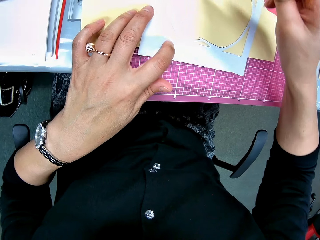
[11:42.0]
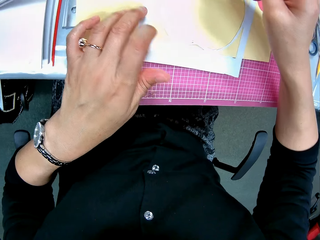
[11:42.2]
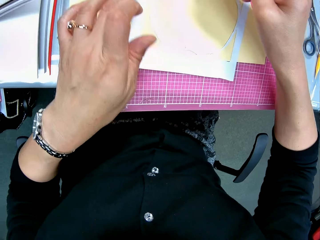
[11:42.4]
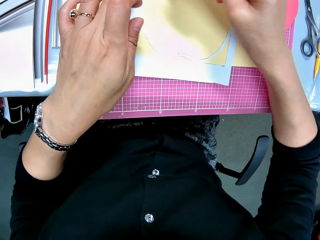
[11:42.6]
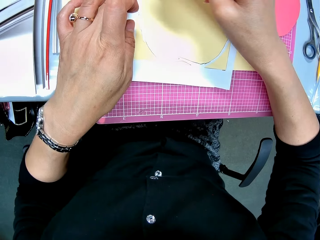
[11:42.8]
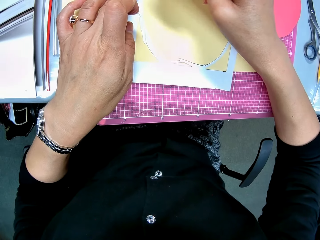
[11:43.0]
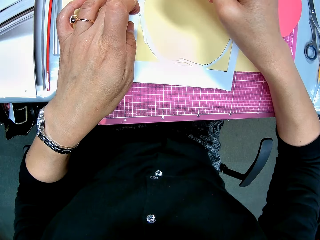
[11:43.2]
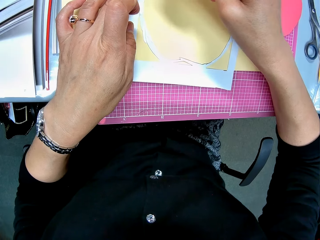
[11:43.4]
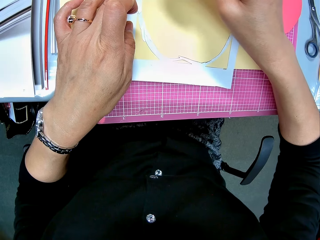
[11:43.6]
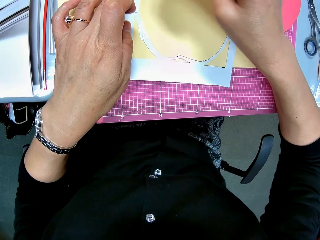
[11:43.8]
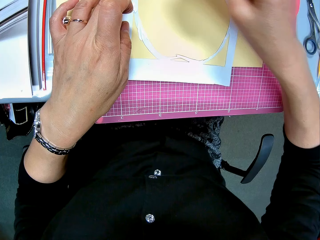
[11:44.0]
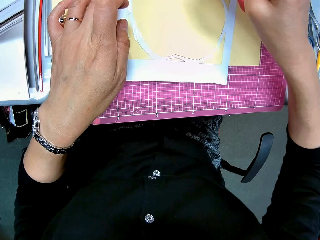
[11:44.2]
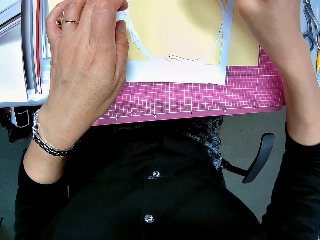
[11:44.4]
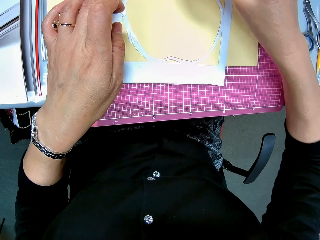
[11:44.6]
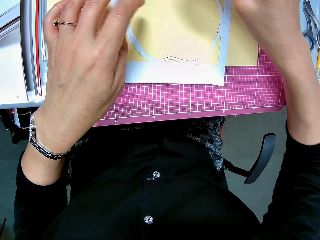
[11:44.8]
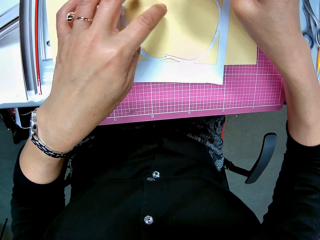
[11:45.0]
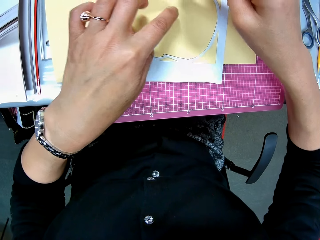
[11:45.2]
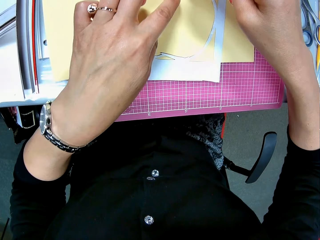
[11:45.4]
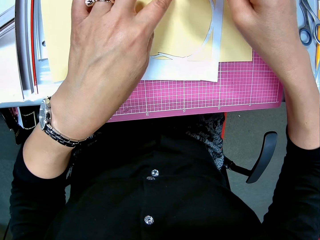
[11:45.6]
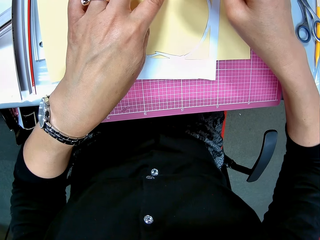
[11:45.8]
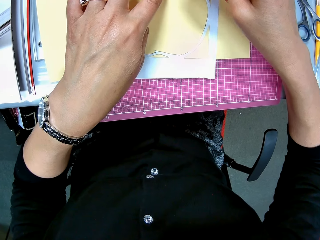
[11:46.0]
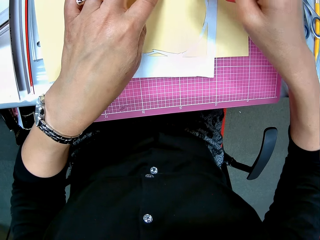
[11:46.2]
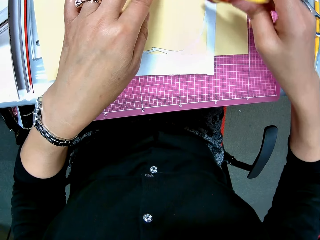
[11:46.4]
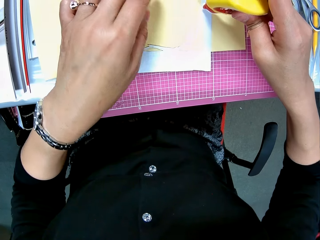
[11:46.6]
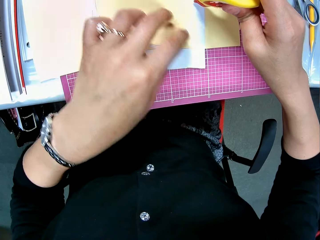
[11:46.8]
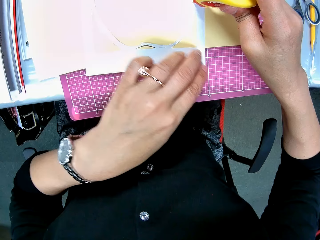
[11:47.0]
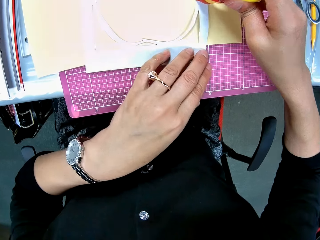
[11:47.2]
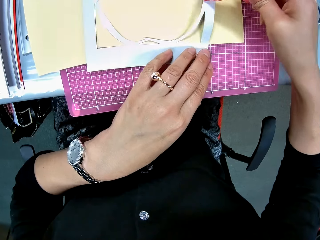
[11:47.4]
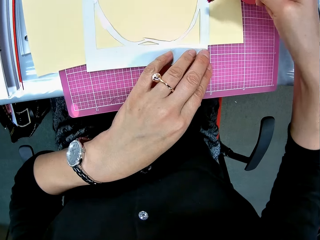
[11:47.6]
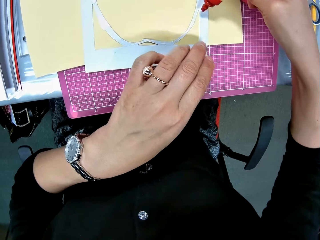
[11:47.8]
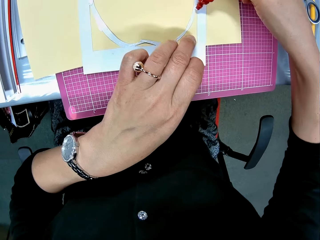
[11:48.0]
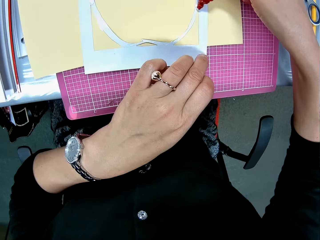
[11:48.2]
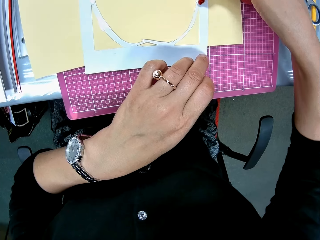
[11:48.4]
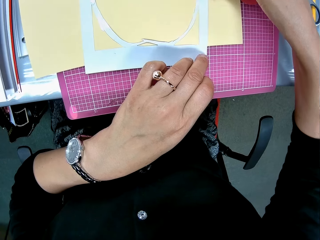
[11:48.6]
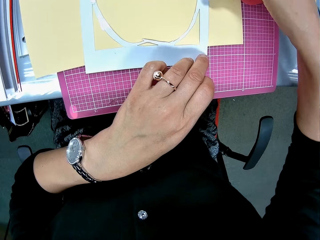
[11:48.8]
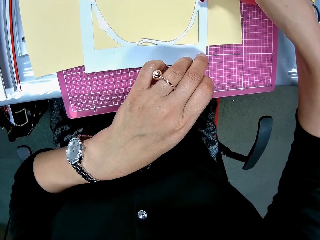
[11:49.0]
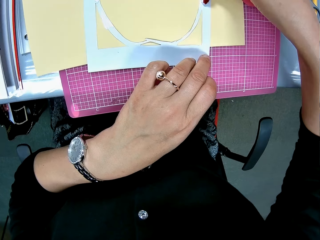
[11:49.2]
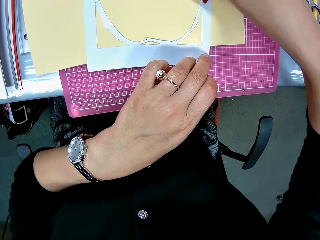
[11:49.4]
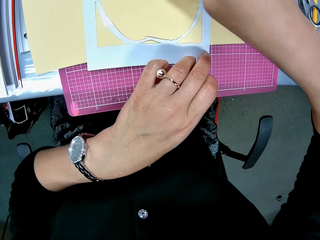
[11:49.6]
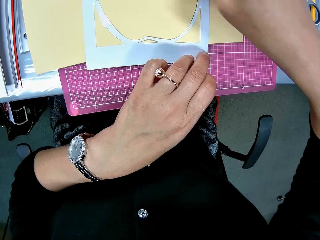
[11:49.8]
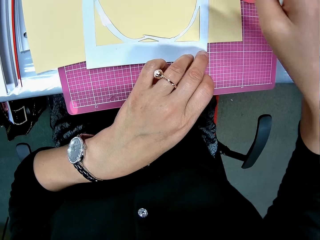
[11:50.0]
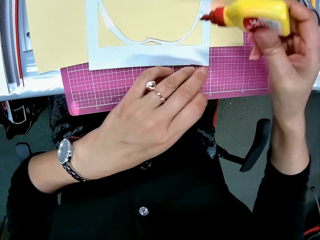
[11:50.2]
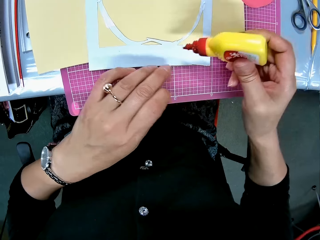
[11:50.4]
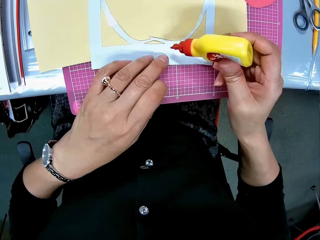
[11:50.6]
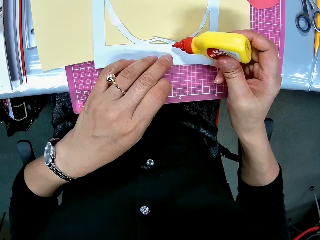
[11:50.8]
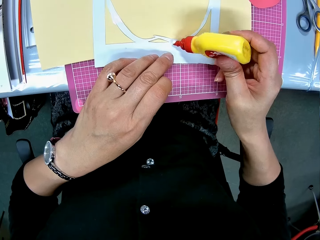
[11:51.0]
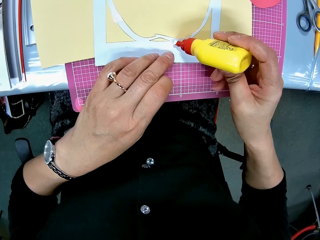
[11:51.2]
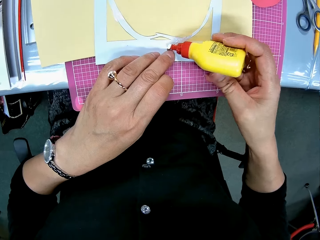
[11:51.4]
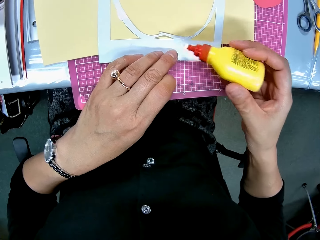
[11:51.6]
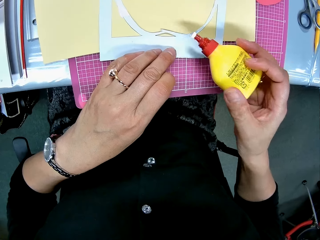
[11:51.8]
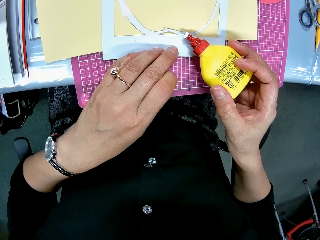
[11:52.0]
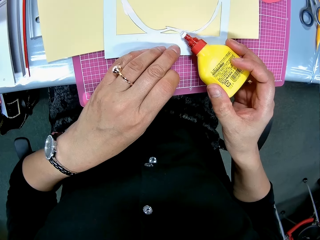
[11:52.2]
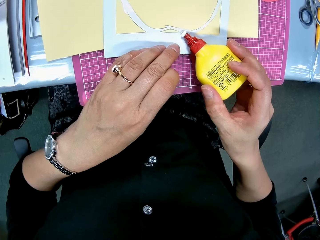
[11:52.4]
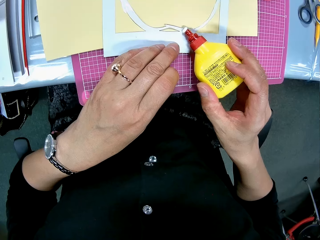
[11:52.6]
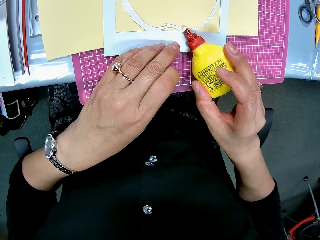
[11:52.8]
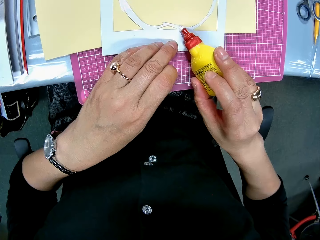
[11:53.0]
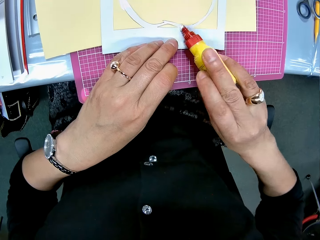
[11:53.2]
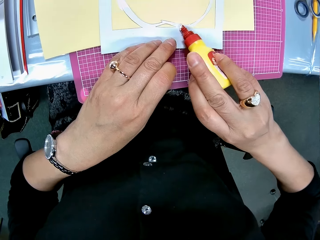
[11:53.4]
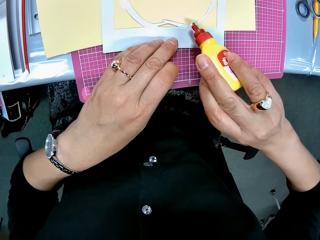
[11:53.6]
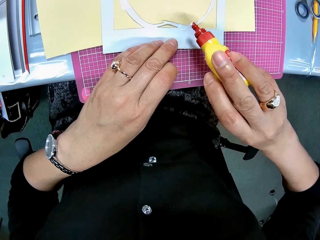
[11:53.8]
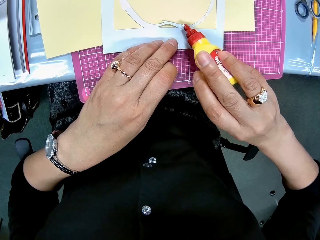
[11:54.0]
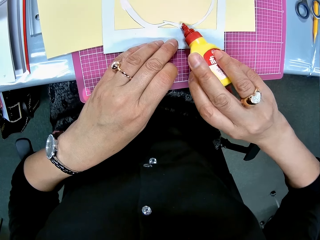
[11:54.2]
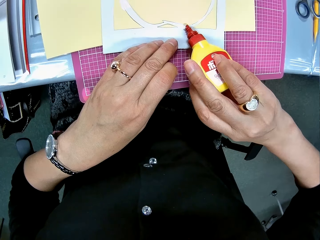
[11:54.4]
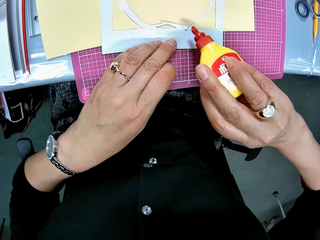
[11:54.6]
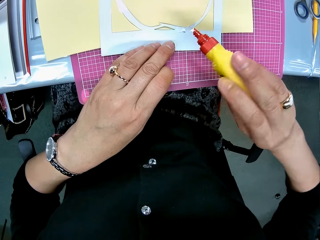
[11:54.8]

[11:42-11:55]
The camera wearer moves her hand forwards. She applies glue on the paperboard. She moves her hand backwards. She applies glue on the paperboard. She moves her hand backwards. She applies glue on the paperboard. She moves her hand backwards. She applies glue on the paperboard.

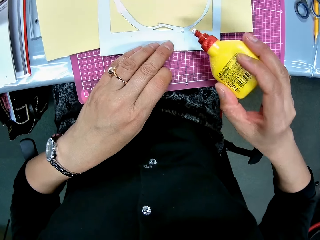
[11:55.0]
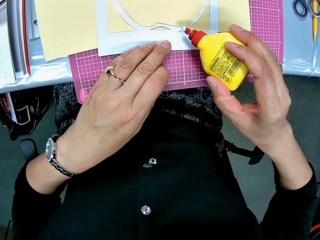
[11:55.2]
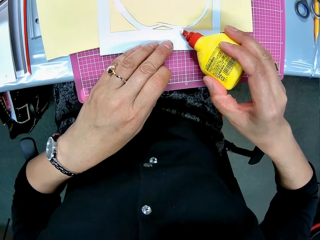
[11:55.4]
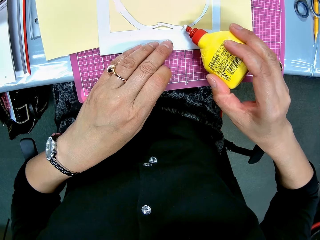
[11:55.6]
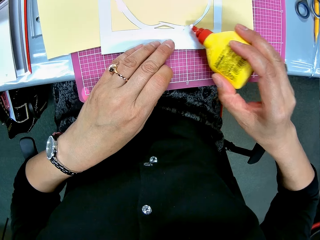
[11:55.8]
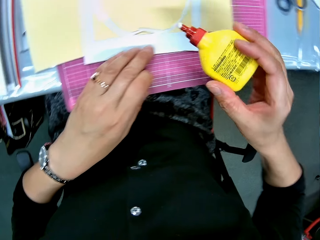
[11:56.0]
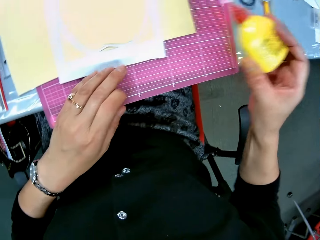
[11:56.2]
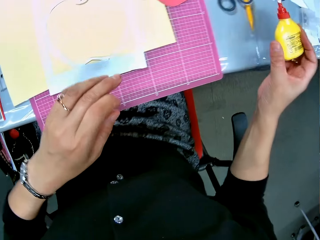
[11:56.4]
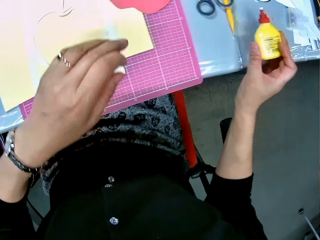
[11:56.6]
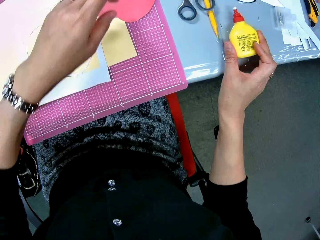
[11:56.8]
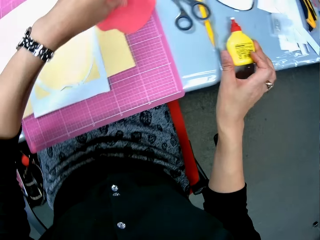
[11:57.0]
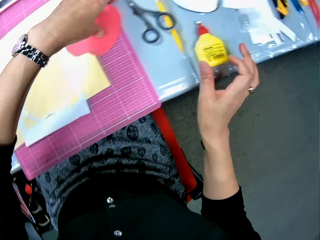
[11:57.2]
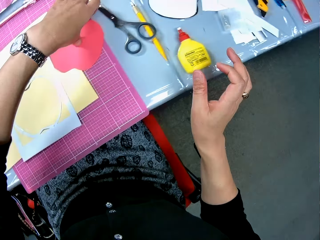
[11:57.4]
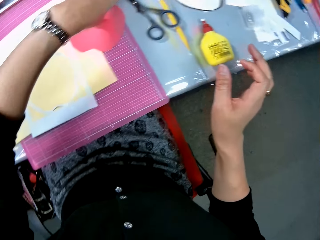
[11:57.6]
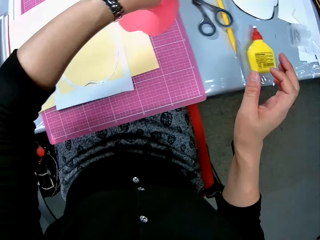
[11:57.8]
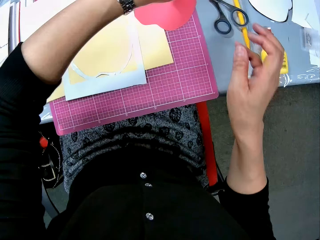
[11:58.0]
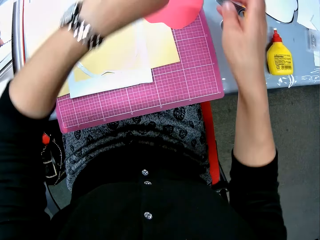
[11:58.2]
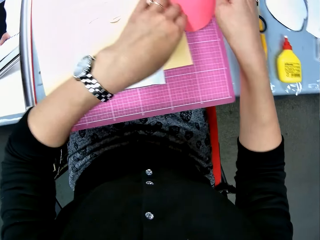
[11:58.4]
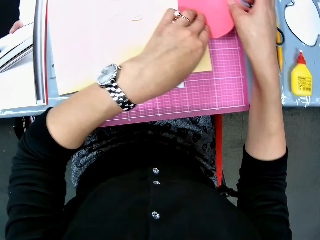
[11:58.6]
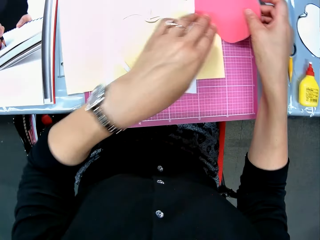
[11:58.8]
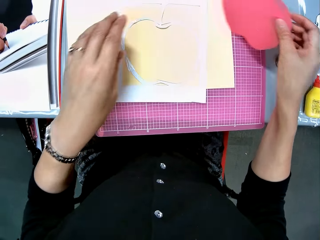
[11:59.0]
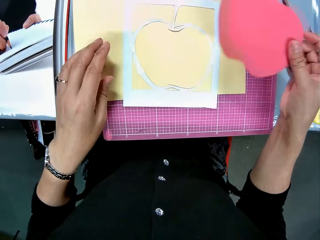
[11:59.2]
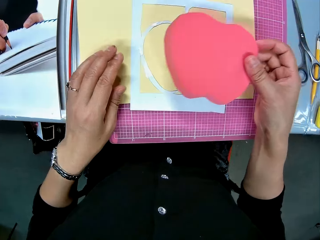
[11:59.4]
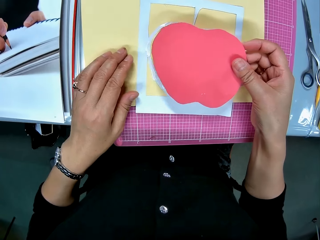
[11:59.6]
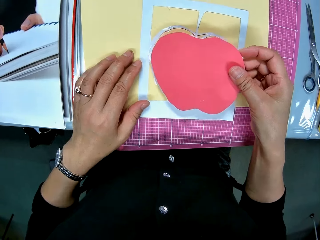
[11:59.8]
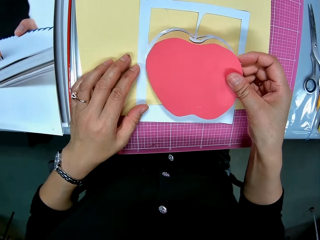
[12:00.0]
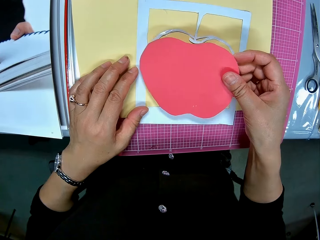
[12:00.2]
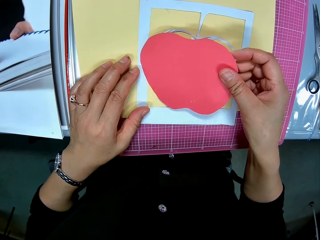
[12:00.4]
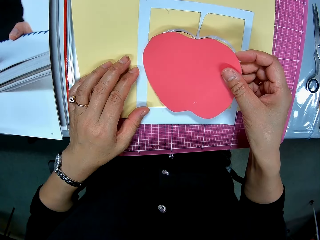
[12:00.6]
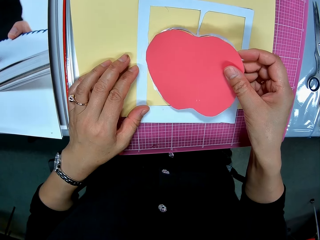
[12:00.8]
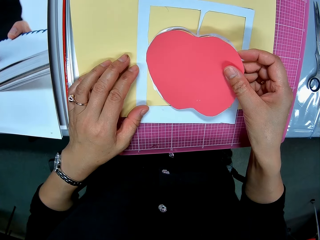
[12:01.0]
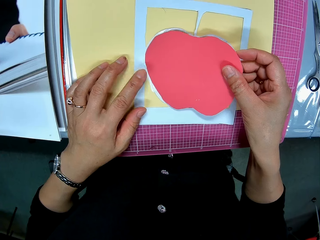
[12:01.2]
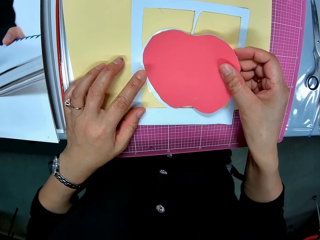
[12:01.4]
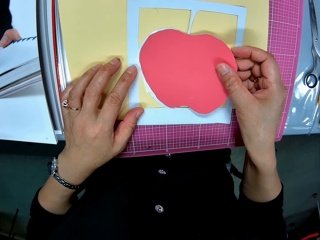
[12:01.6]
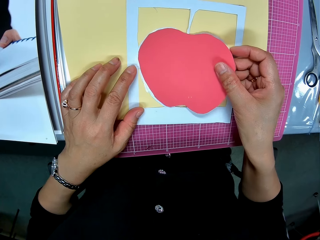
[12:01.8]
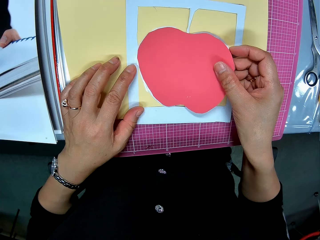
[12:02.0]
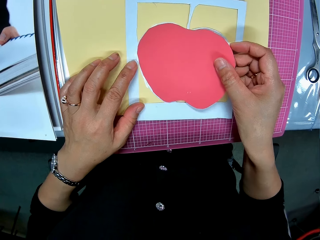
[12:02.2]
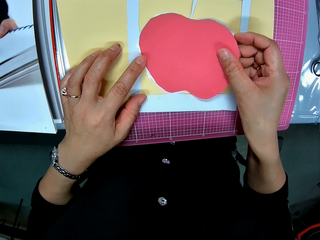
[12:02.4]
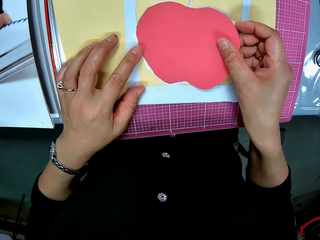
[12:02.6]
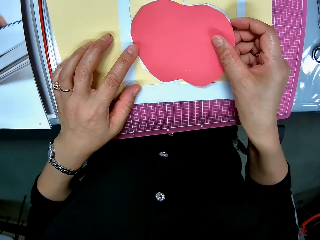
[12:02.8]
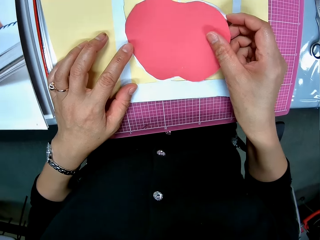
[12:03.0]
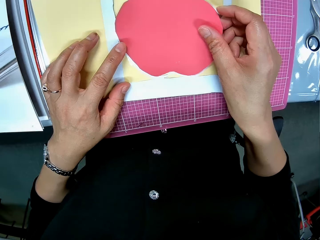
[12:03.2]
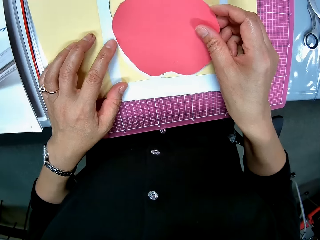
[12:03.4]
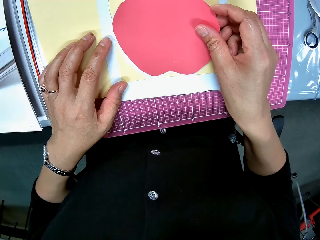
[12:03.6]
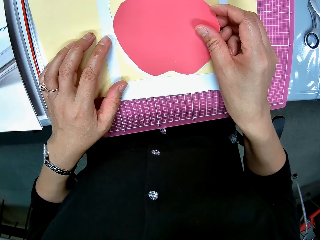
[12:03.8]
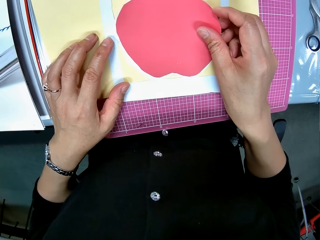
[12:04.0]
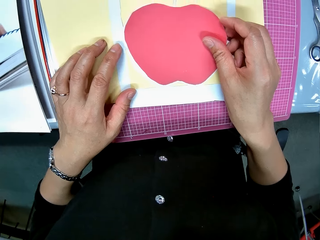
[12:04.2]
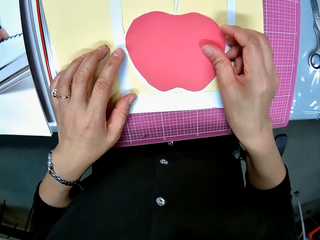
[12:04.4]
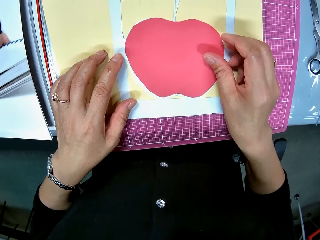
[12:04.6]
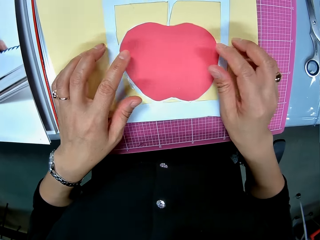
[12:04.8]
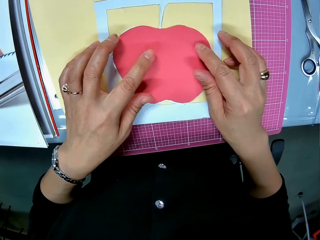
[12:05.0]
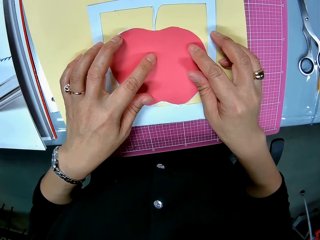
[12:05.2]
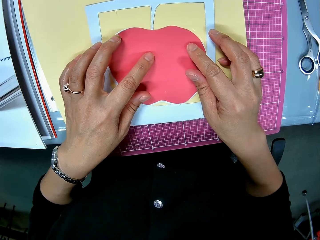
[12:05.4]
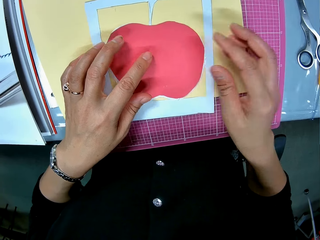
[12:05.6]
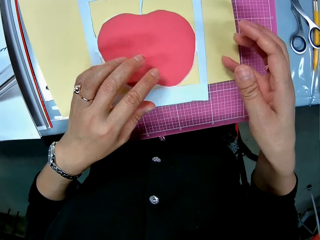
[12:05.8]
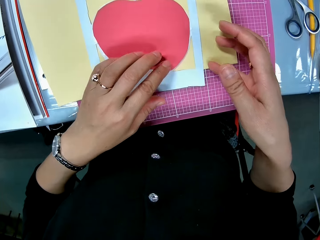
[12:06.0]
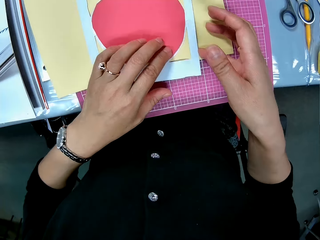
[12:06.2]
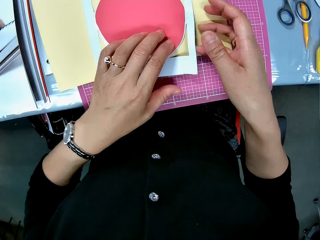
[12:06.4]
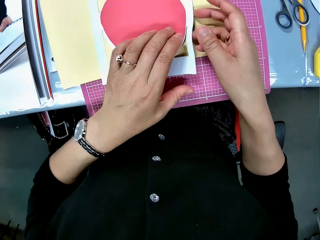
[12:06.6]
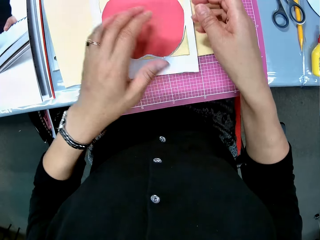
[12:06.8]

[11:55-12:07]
The camera wearer moves her hands forwards. She drops the glue container on the table. She picks up the red paper craft or cut out from the cutting mat. She holds the cut out with her hand, moves her other hand towards the cut out, and lifts up the cut out with her hands. She moves her hand towards the paperboard. She glues the red paper craft to the white paper craft. She presses on the cut out with her hands, lets go of the cut out, and lifts up the decoration with her hand.
